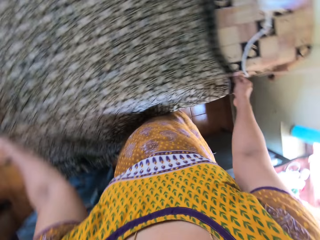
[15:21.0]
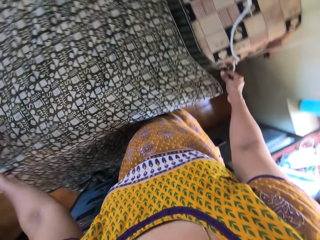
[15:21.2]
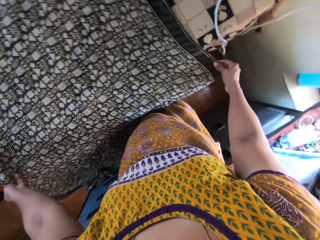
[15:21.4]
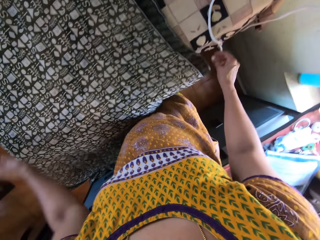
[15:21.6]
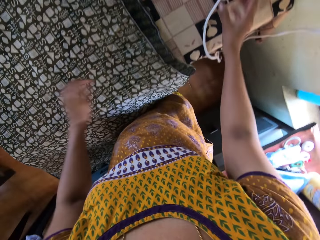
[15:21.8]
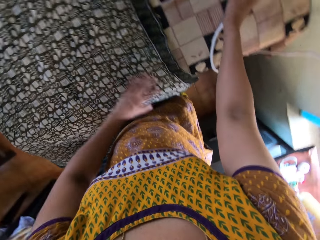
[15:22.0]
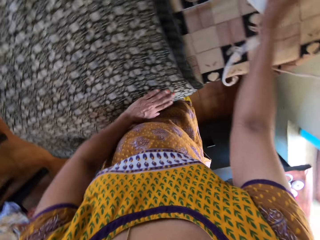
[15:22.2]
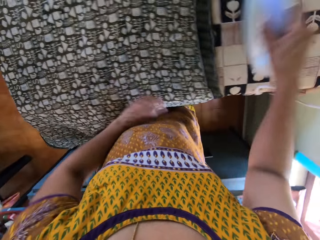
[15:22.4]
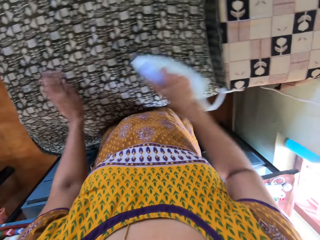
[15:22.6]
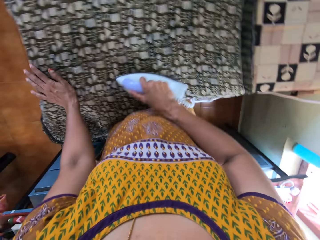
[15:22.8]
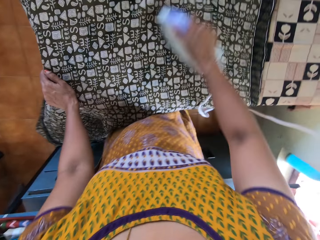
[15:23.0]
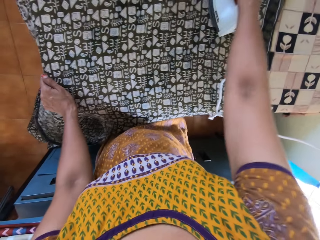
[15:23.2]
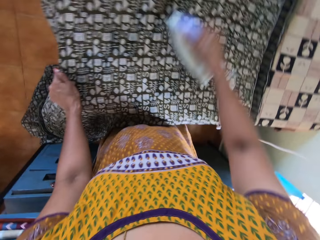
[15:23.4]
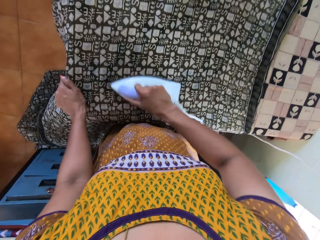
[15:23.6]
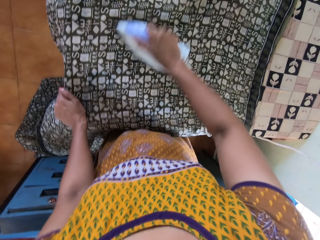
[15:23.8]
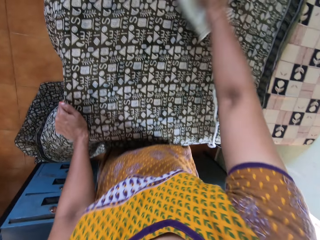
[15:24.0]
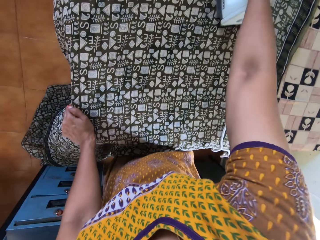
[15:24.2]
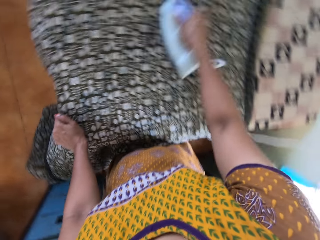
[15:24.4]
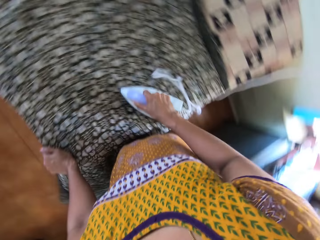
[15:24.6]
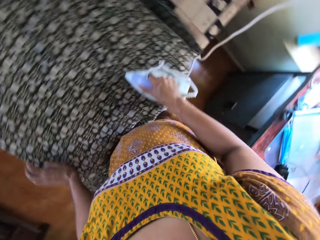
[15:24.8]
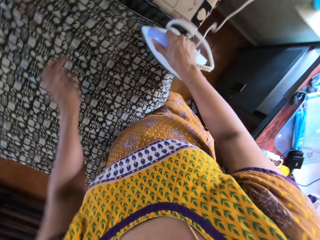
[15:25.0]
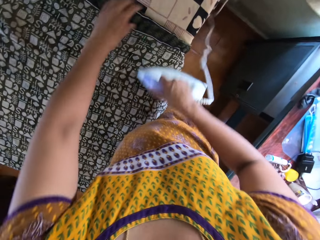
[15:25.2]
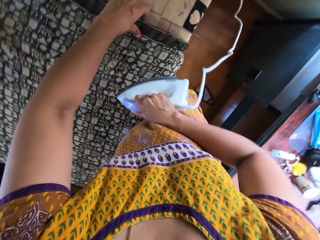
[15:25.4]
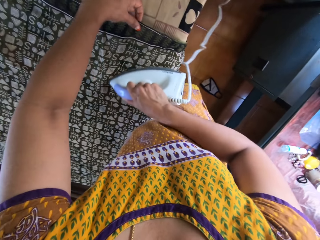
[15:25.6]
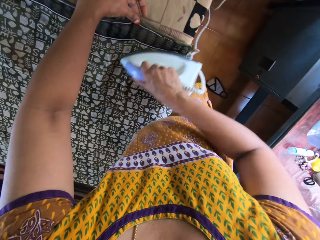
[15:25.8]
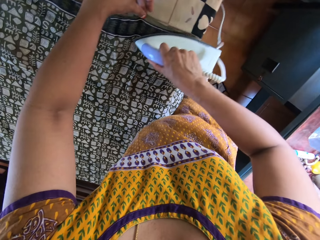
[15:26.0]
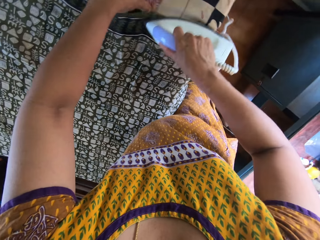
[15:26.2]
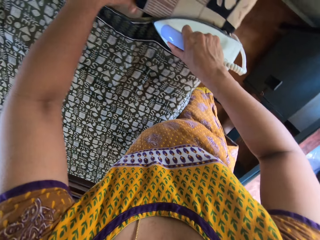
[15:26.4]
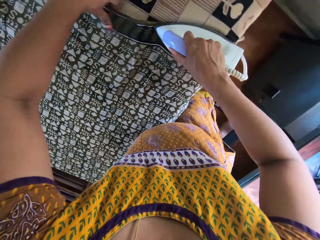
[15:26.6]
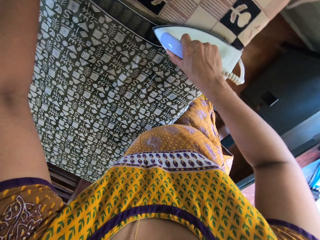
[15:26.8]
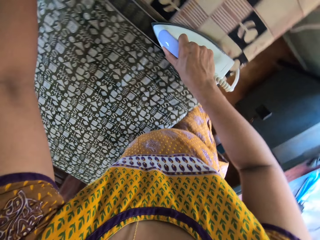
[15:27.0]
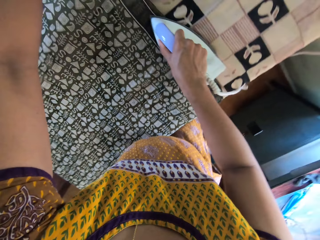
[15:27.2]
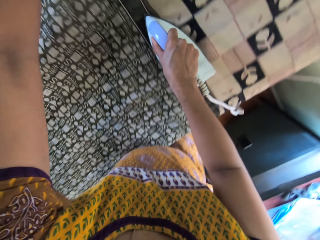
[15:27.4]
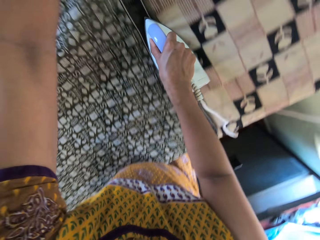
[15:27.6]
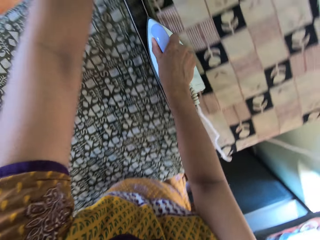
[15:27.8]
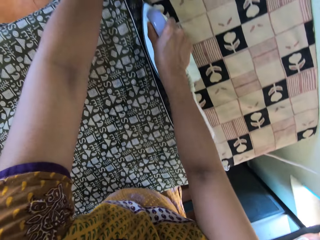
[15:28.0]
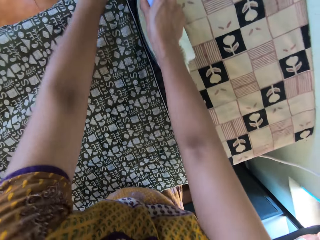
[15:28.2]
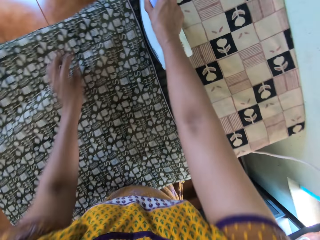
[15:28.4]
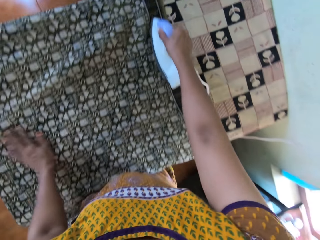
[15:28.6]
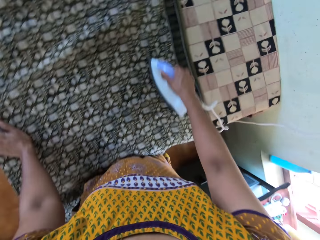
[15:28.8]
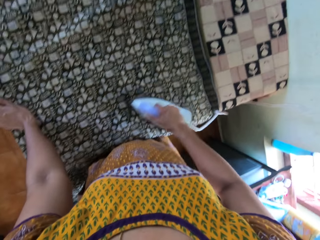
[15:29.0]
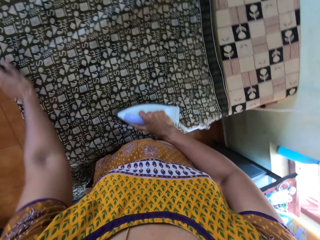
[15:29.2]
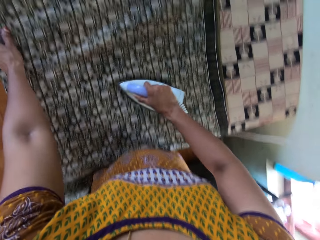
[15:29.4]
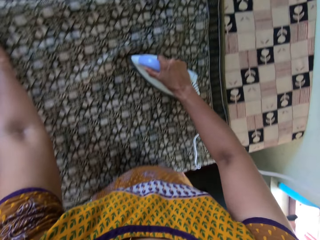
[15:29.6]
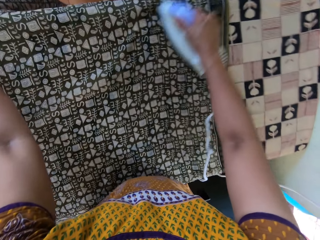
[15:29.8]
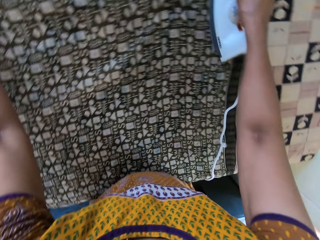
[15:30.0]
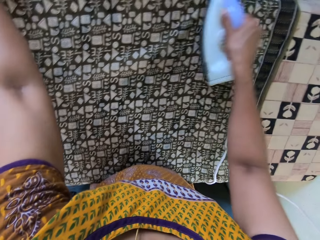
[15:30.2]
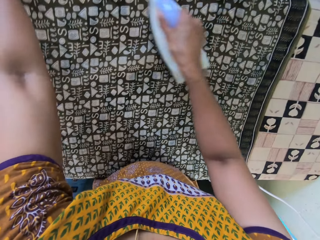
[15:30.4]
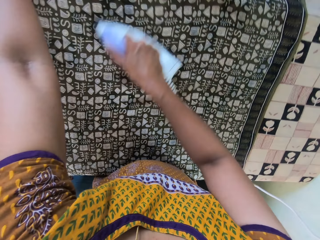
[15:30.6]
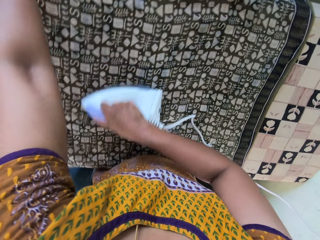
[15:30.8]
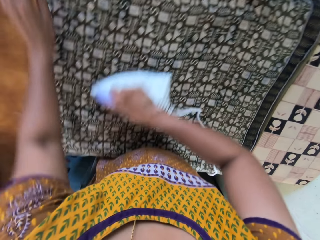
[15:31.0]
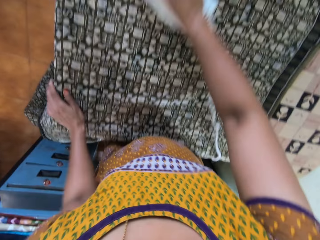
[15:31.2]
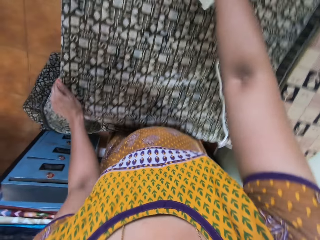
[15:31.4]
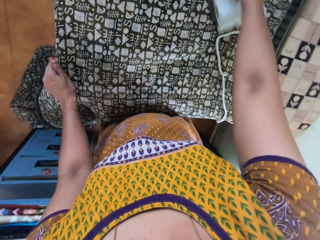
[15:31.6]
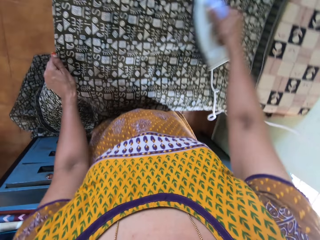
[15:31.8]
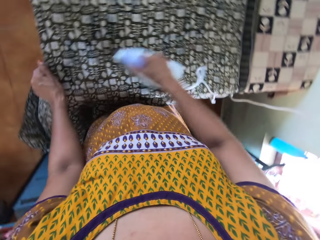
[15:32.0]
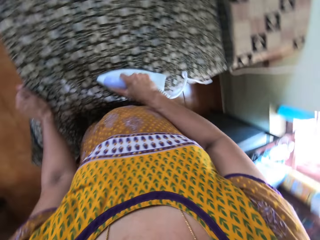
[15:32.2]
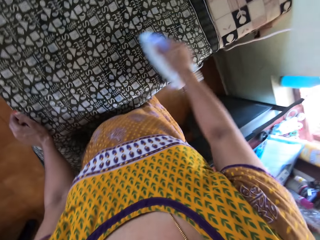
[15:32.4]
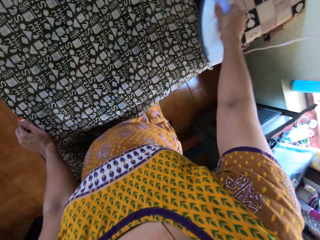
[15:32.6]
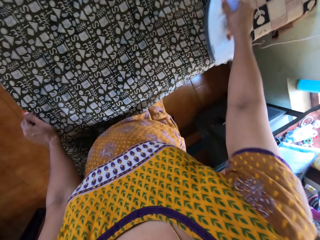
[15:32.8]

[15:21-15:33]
The camera wearer picks up the iron from the table with her right hand. She irons the wrapper with the iron in her right hand. She adjusts the wrapper with her left hand.

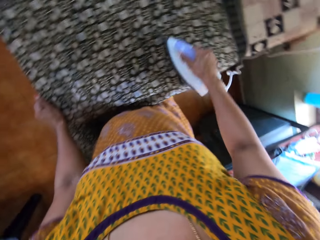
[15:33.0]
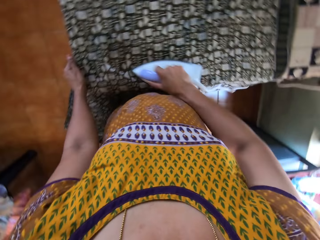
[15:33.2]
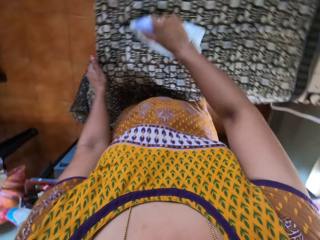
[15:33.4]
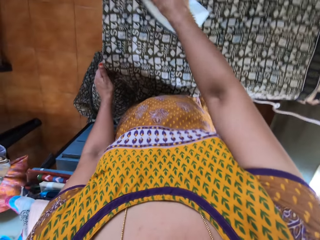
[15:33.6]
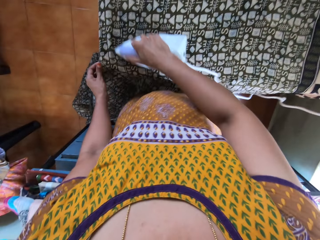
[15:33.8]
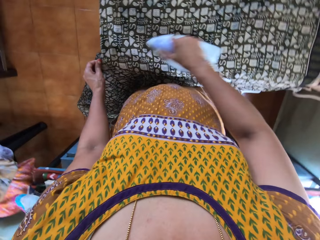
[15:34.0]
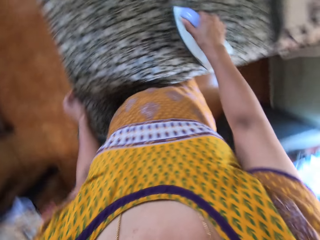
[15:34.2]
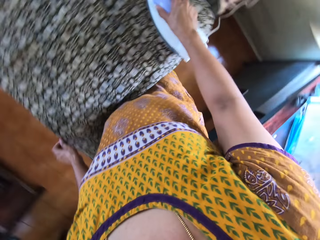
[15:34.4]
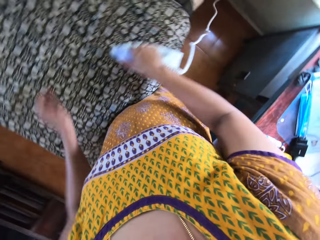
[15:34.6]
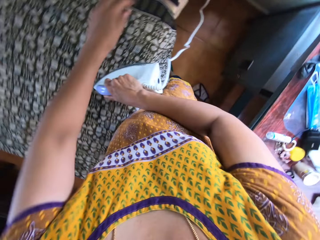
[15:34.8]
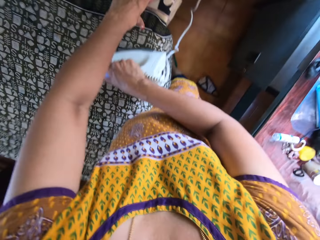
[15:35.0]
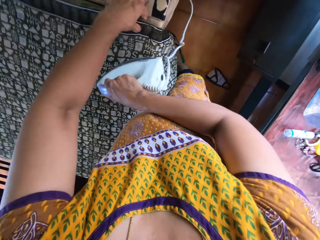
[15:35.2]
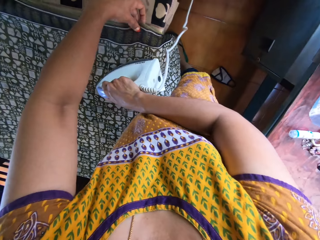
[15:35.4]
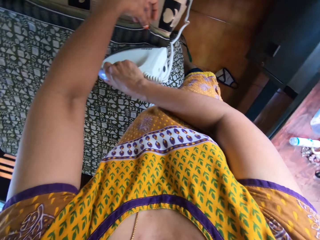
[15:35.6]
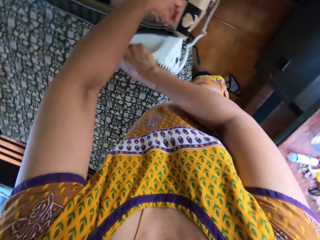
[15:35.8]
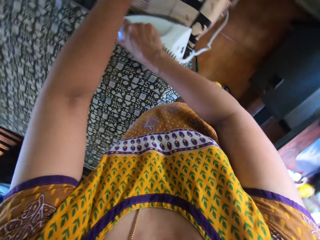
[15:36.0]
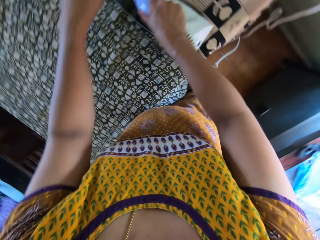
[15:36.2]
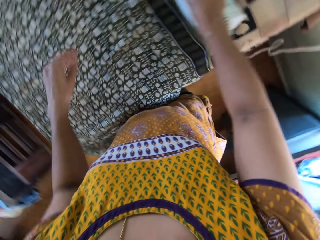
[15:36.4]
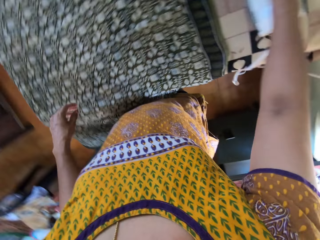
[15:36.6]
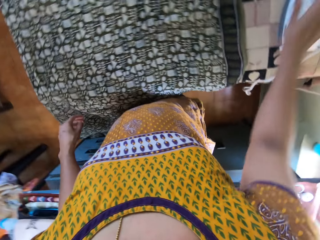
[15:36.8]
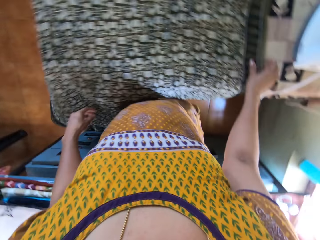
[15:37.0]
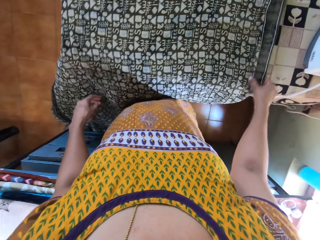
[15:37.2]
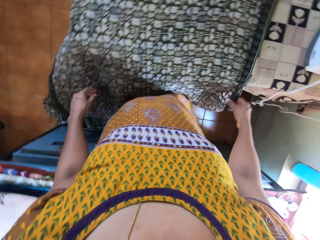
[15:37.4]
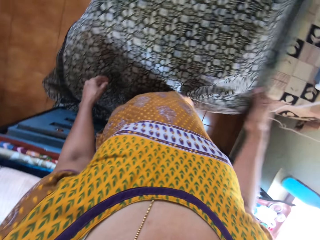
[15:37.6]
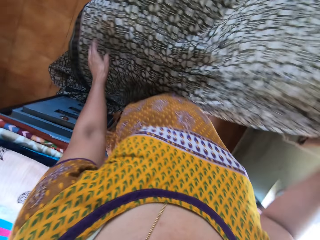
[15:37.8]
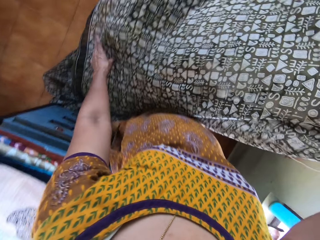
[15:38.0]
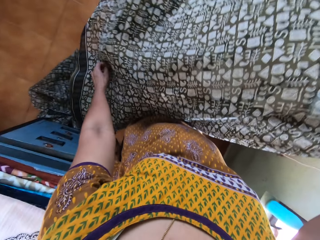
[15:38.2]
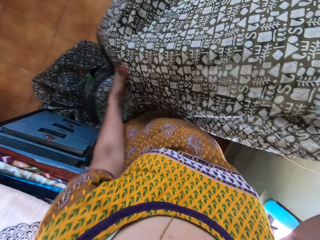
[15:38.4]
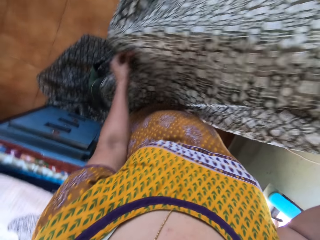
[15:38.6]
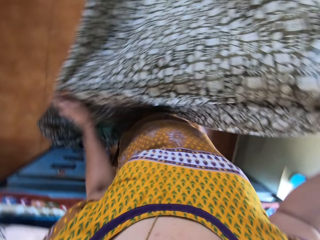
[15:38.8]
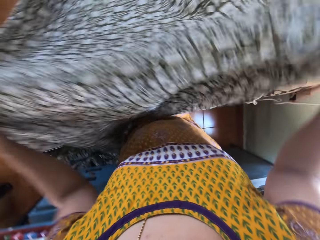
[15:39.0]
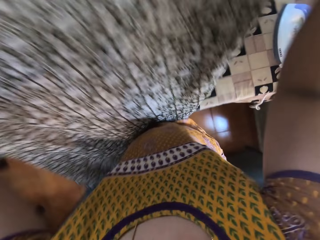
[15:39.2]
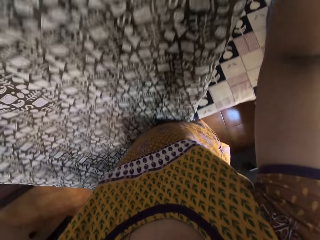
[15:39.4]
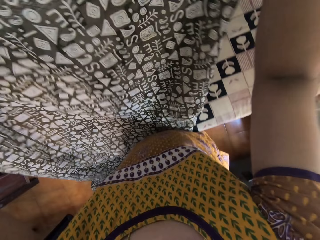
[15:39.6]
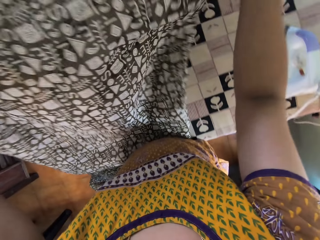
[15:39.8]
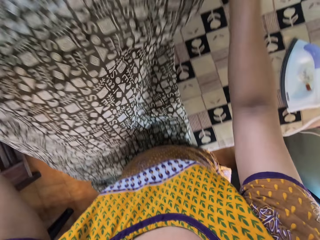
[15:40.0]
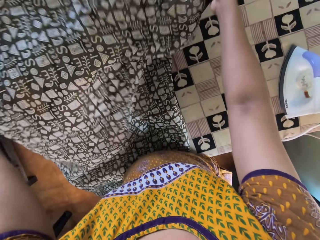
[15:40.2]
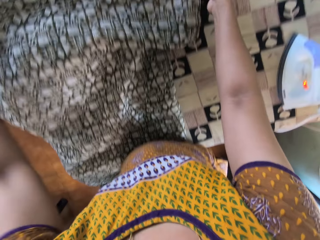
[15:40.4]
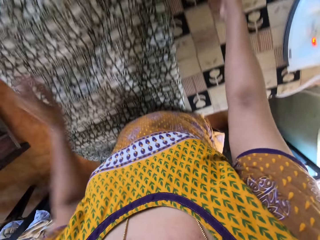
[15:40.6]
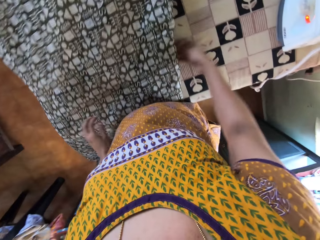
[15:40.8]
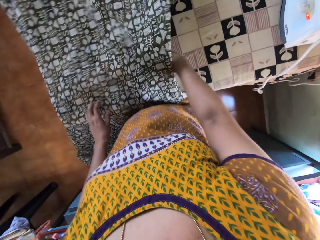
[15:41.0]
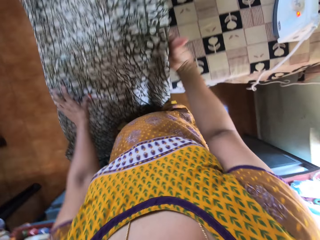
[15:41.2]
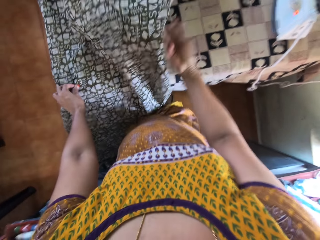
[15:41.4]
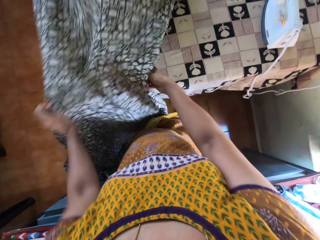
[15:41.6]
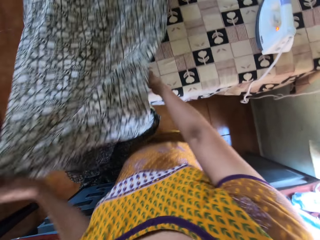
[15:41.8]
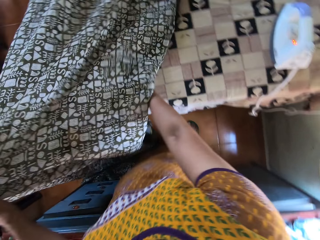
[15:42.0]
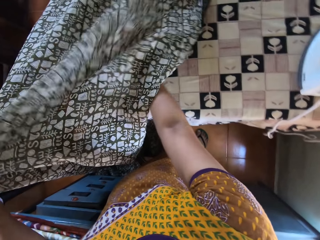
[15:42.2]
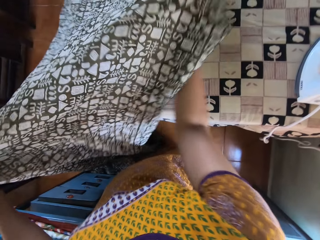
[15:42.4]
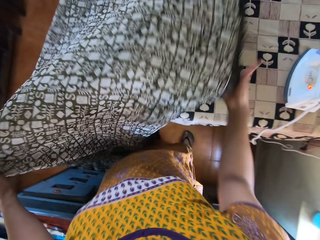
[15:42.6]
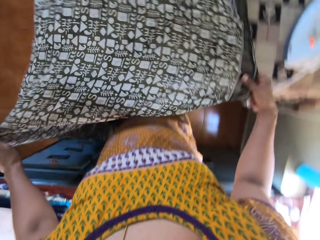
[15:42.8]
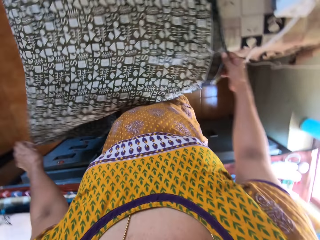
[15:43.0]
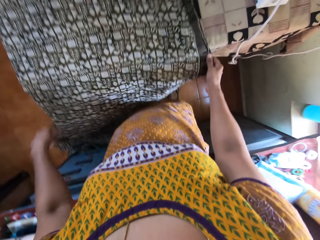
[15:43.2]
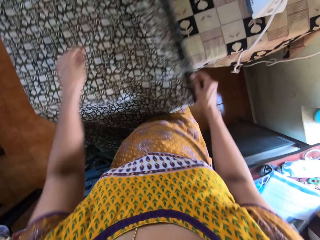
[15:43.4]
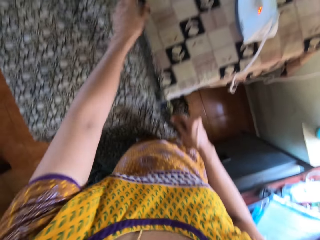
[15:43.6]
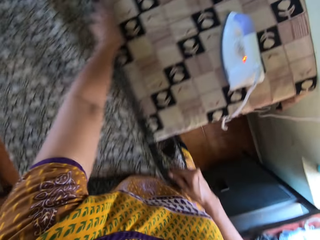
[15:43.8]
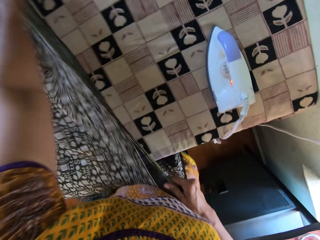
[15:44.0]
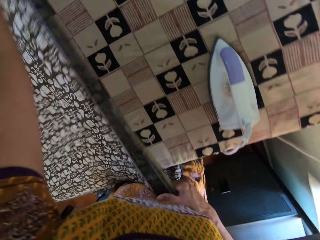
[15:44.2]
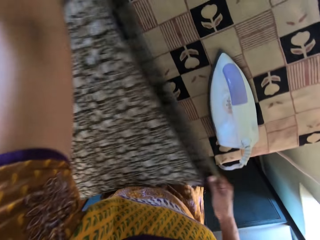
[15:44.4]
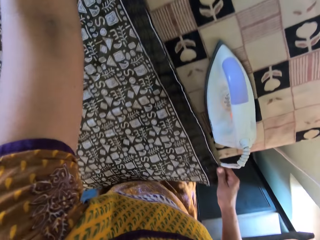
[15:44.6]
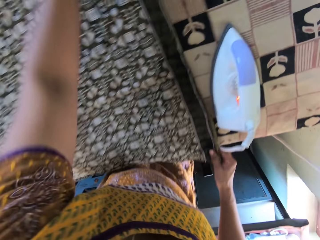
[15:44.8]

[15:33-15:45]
The camera wearer adjusts the wrapper with her left hand. She drops the iron on the table with her right hand. She adjusts the wrapper with both hands.
